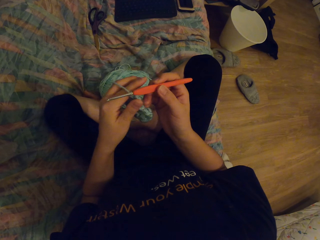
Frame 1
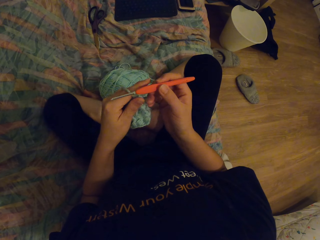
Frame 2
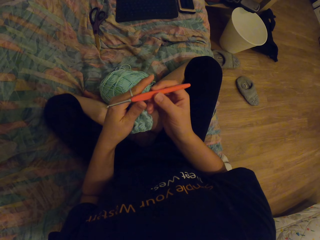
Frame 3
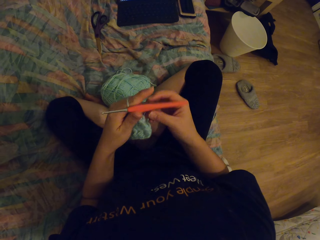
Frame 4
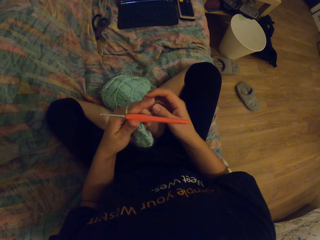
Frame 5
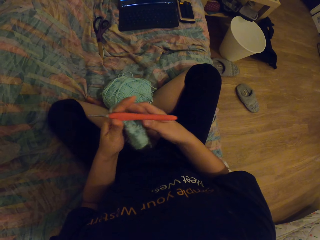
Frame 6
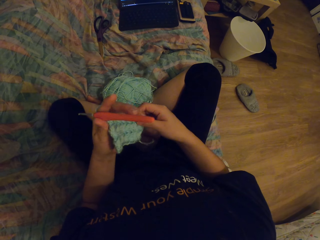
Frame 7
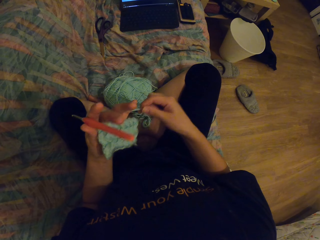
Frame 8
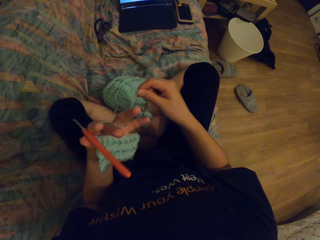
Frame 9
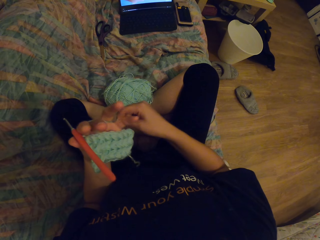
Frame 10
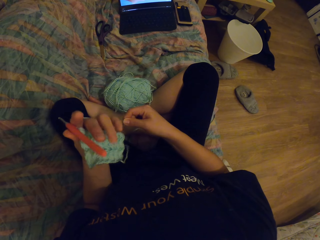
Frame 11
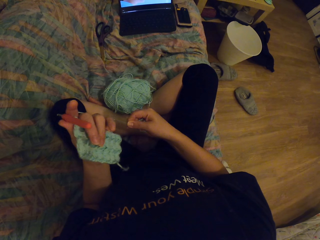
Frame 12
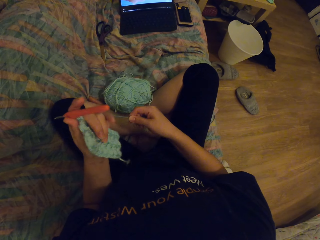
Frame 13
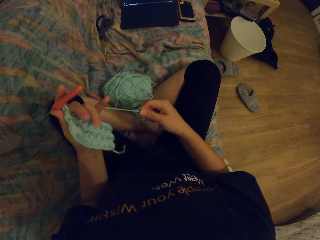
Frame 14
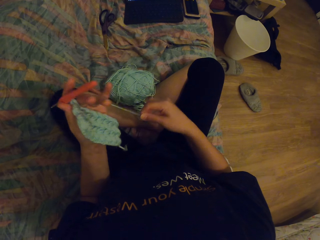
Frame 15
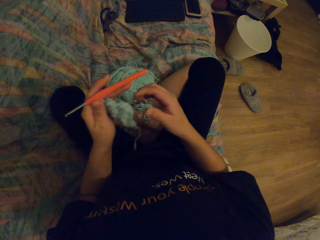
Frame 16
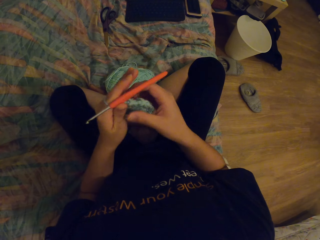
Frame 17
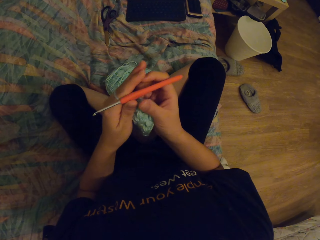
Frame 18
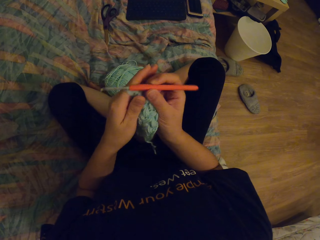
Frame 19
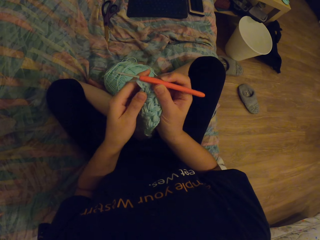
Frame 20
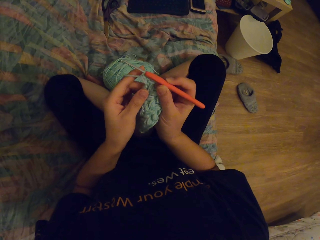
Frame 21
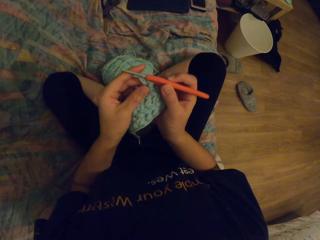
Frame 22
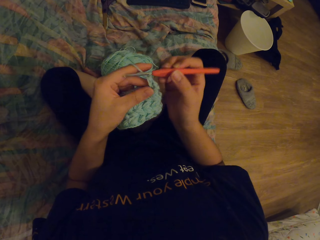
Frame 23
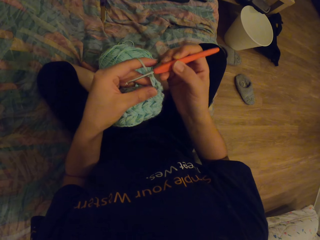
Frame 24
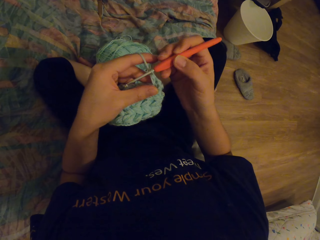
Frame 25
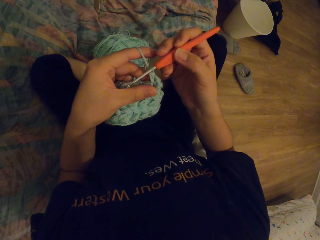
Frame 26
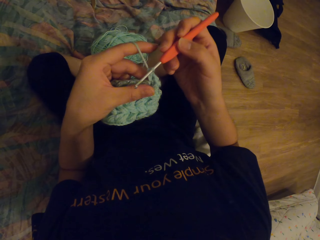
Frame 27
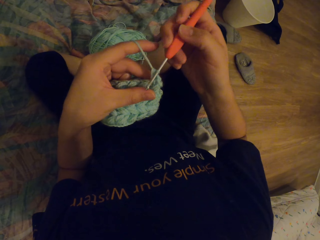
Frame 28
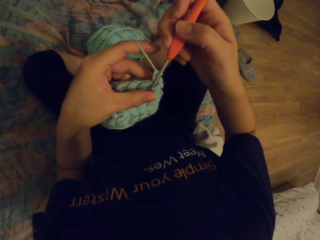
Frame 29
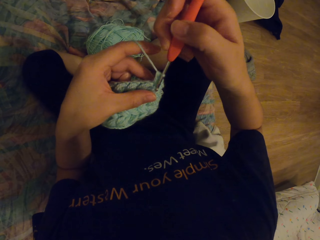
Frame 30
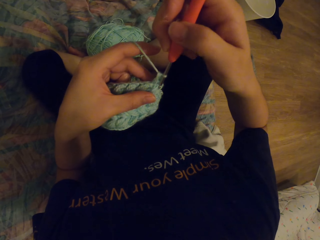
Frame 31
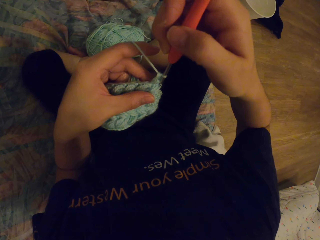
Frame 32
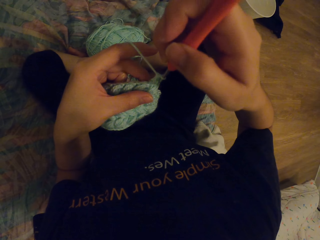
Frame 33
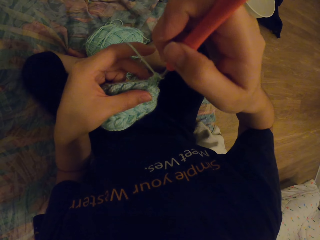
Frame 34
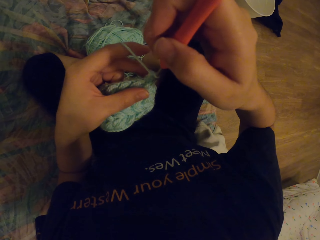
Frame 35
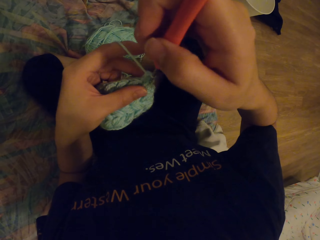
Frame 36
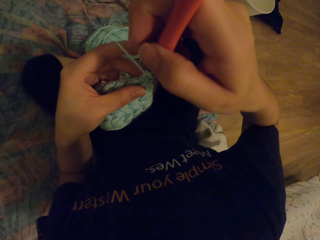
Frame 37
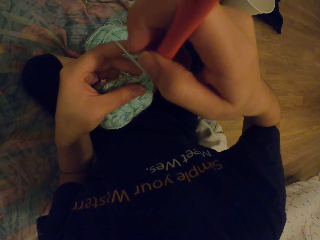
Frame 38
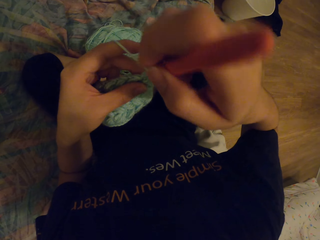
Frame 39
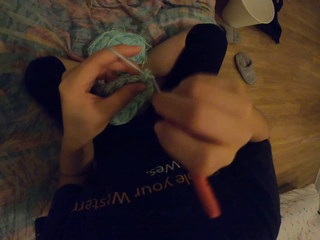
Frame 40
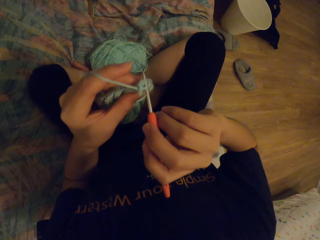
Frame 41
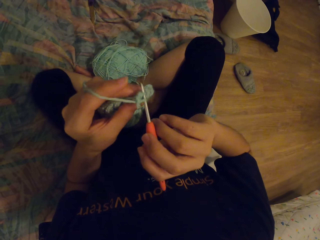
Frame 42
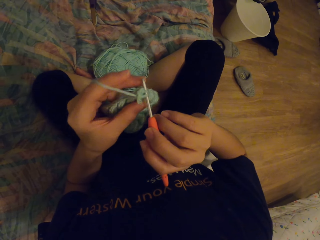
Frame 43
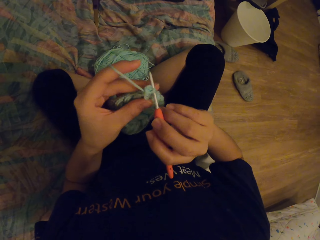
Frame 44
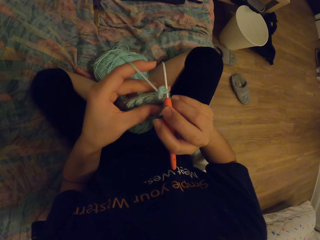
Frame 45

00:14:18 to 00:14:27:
The camera wearer adjusts the knitting fabric. They knit.

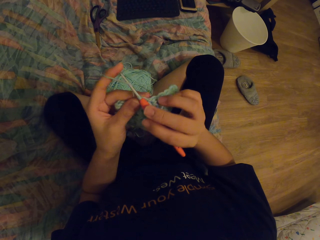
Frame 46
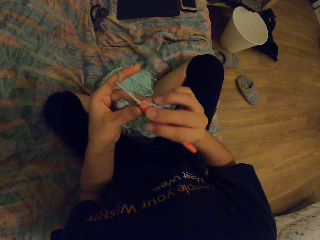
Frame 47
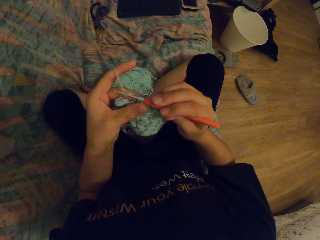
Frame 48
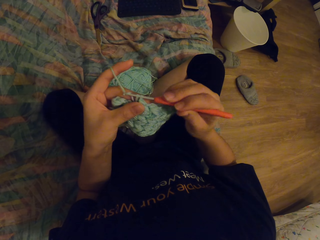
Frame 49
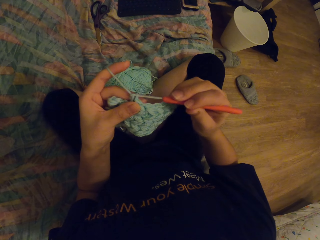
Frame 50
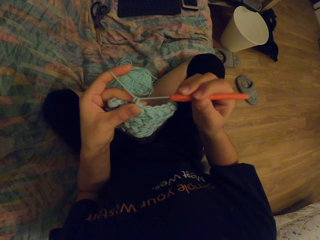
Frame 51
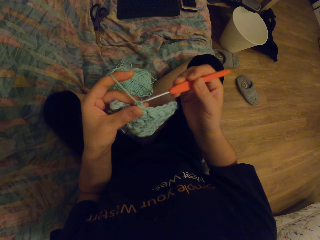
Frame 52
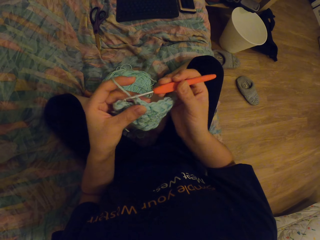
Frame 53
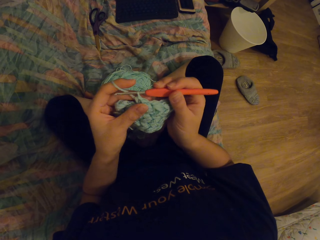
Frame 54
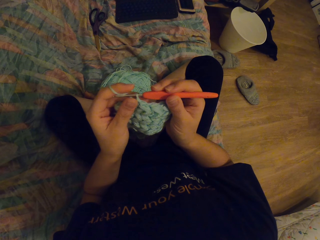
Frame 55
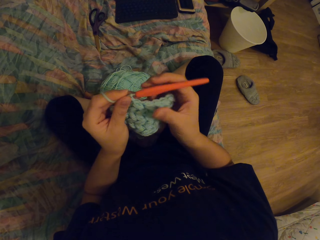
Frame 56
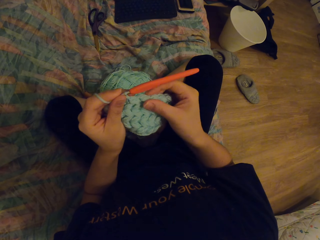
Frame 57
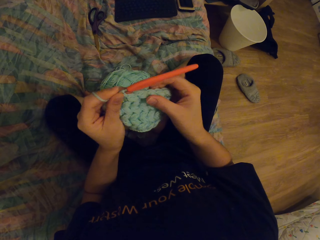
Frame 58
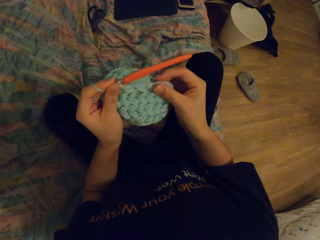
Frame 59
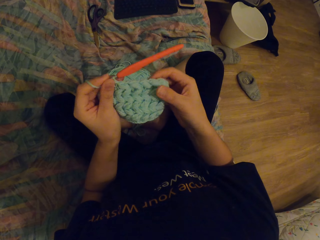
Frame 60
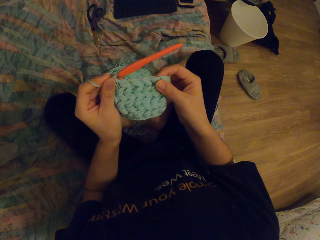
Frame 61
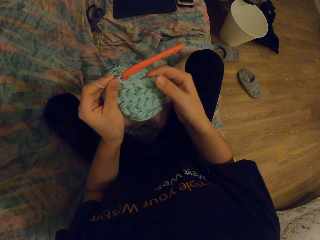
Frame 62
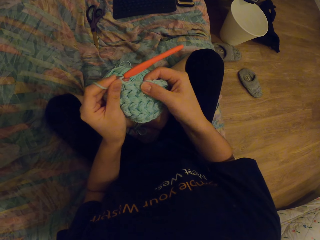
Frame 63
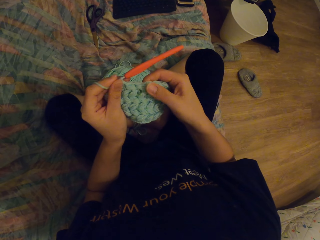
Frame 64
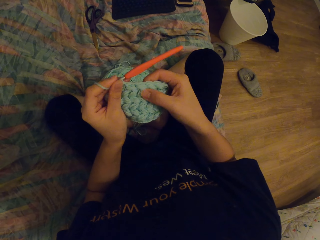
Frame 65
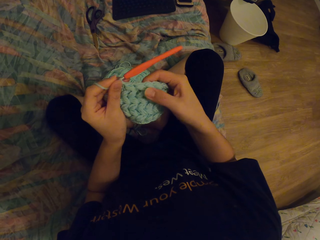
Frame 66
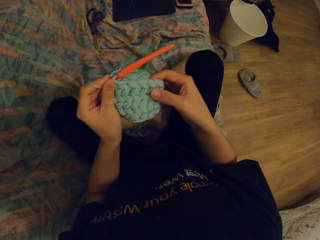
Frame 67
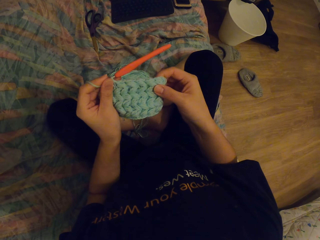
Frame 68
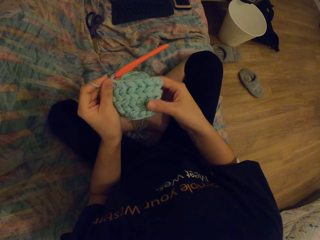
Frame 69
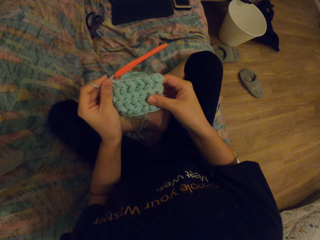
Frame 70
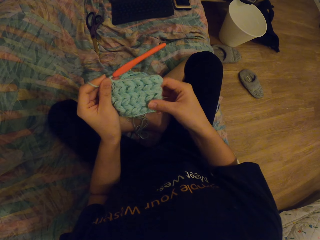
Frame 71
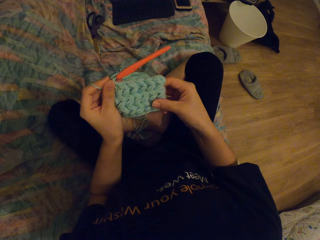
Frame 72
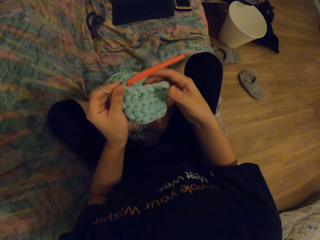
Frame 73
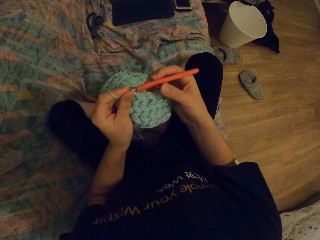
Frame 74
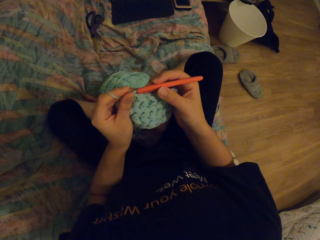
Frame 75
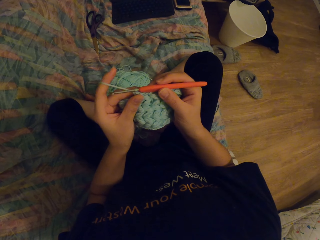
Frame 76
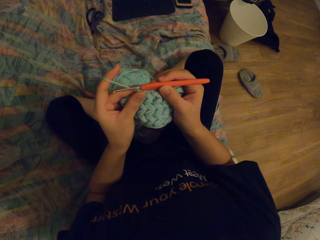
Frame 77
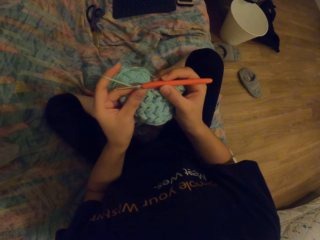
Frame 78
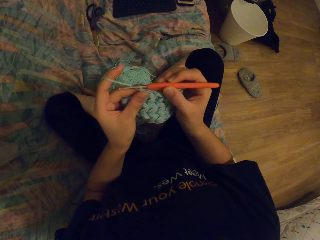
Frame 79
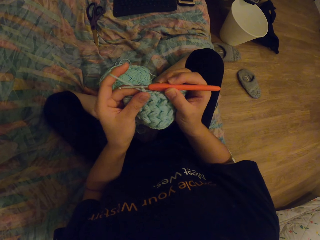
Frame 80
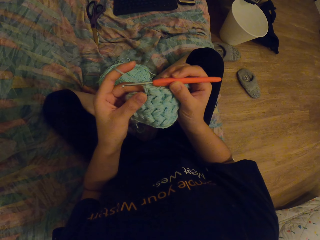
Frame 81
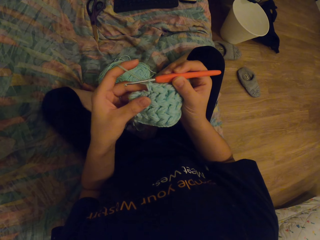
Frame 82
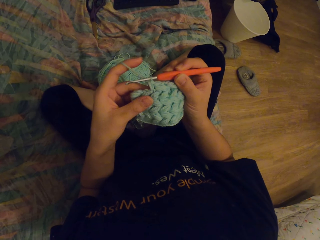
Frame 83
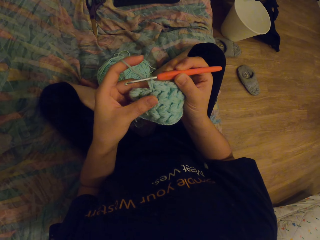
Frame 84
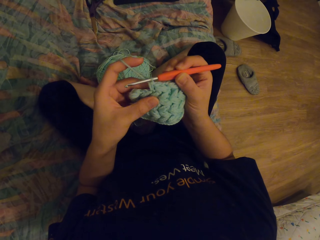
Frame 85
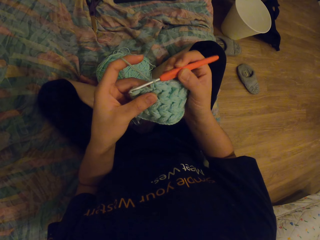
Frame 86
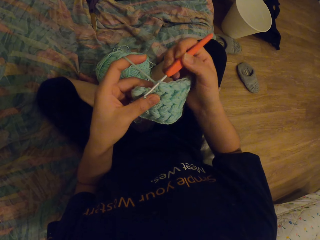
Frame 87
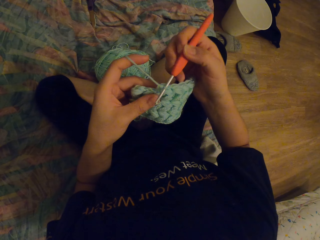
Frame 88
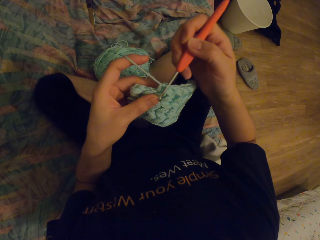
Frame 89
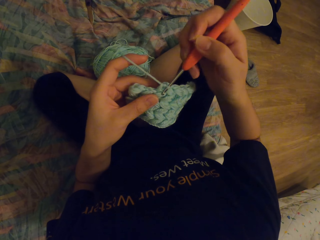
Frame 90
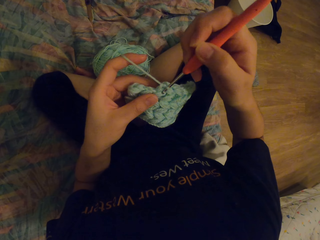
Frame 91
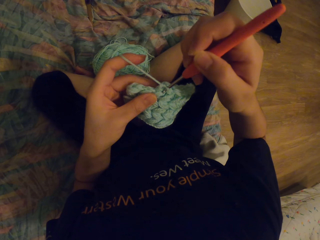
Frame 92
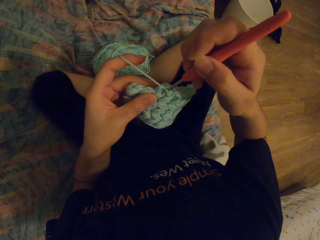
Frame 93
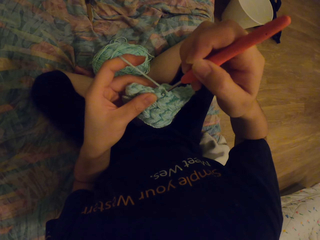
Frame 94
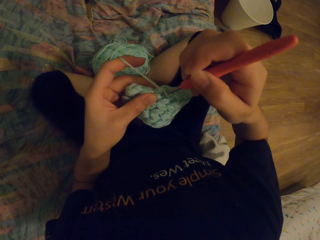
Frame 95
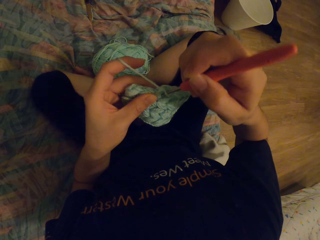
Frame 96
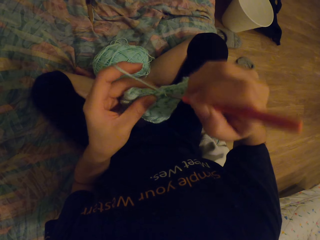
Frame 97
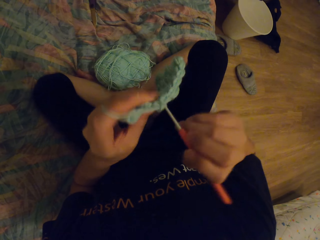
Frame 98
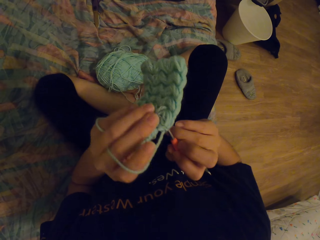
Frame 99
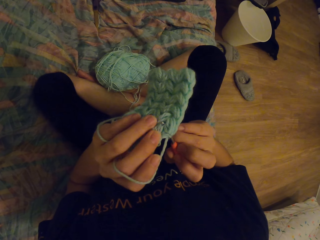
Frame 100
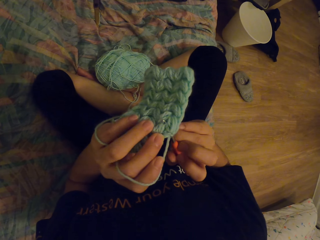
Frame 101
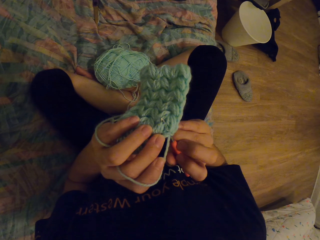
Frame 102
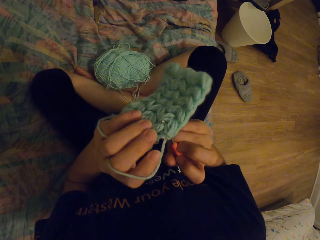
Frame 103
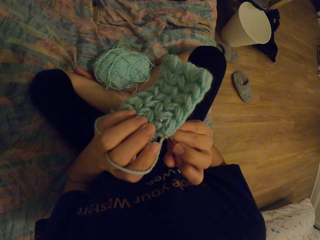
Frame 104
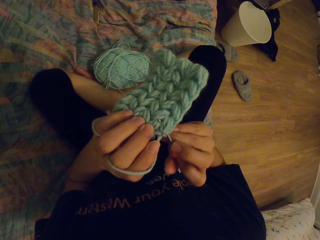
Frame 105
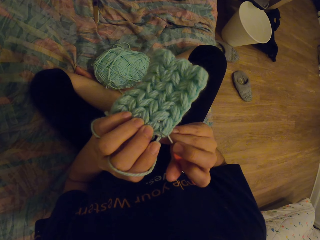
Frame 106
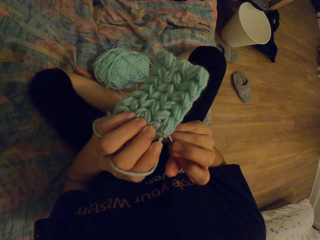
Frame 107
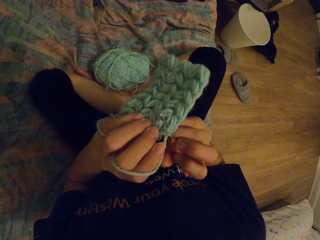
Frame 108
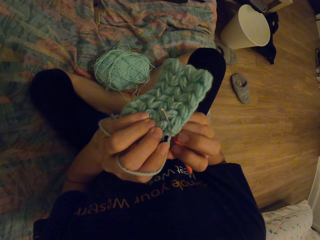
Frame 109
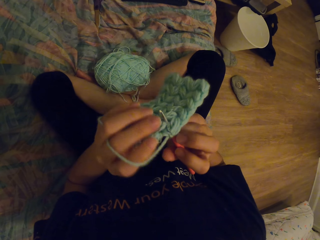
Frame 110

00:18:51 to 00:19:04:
The camera wearer adjusts the fabric. They knit.
